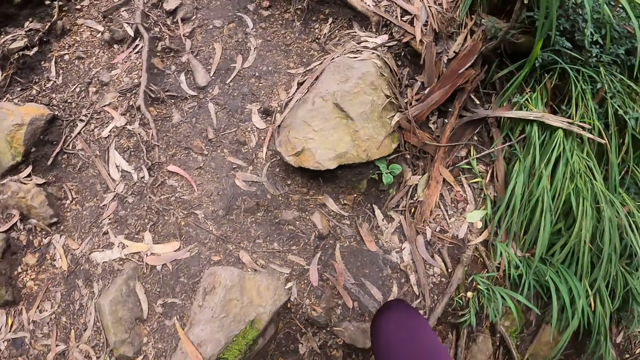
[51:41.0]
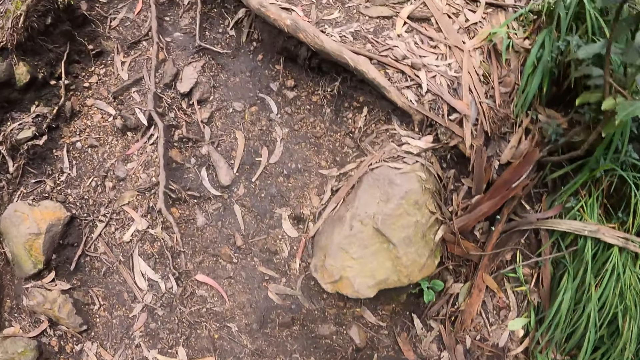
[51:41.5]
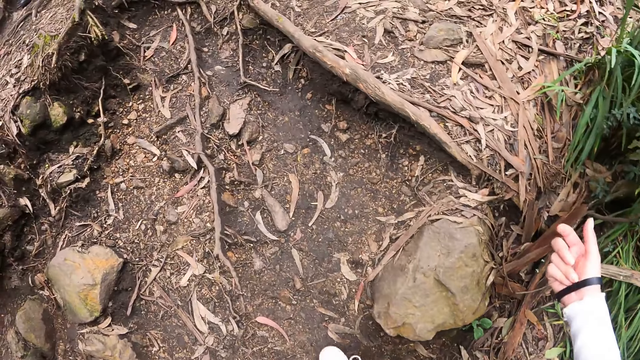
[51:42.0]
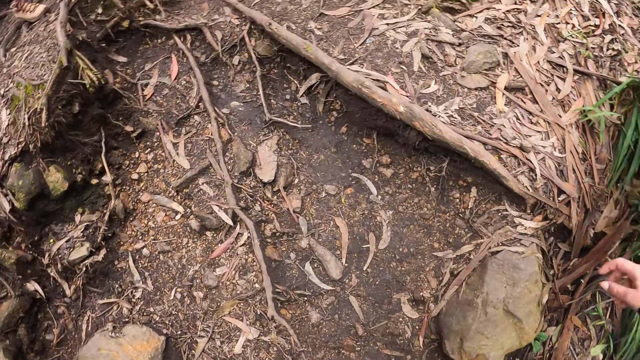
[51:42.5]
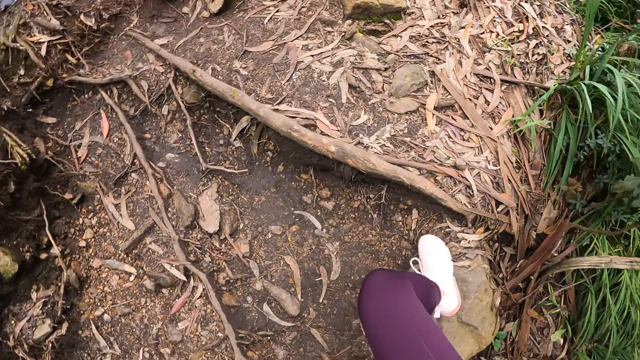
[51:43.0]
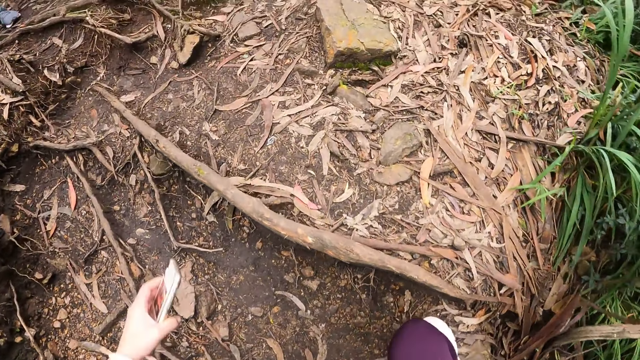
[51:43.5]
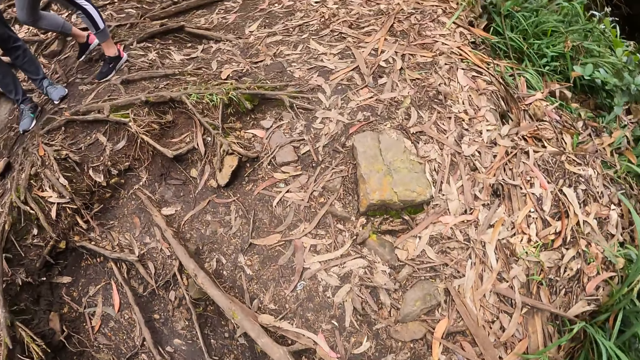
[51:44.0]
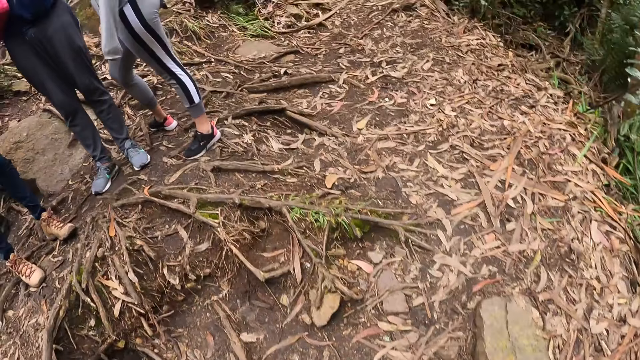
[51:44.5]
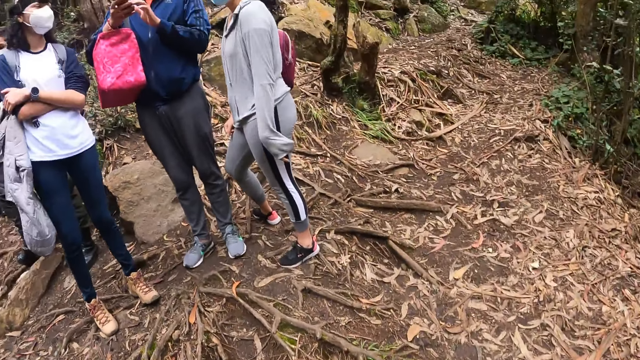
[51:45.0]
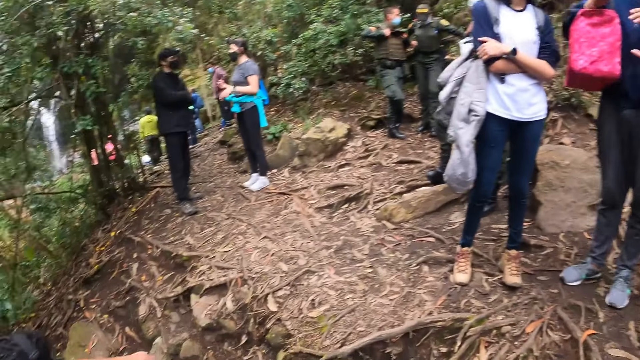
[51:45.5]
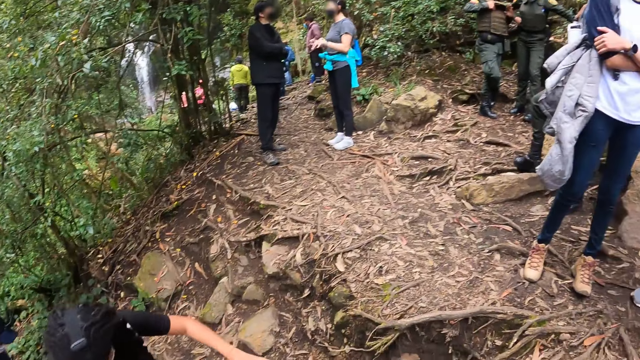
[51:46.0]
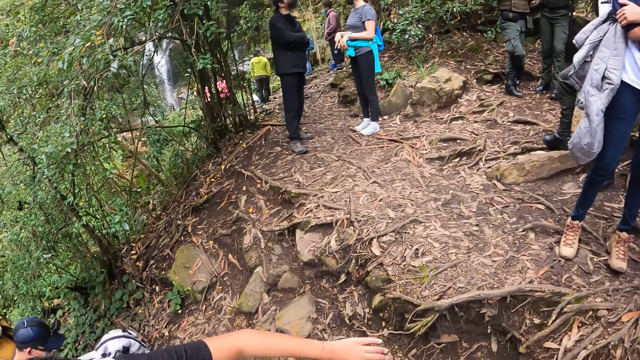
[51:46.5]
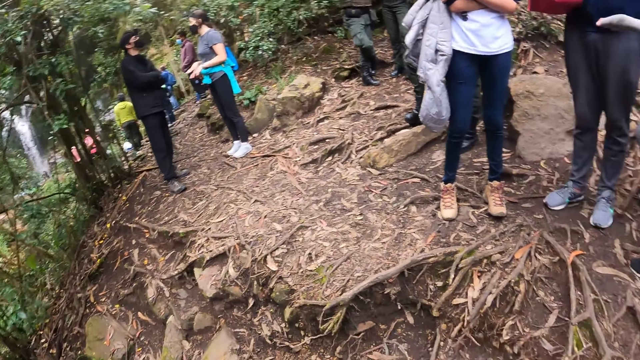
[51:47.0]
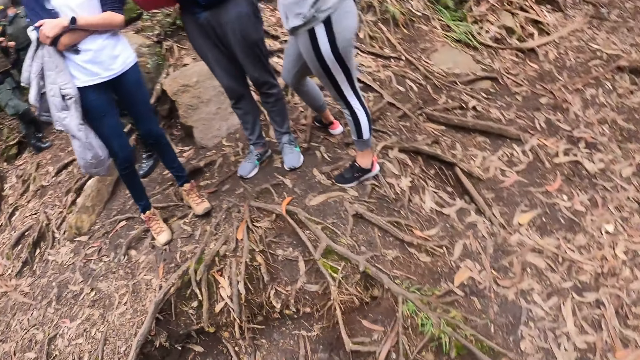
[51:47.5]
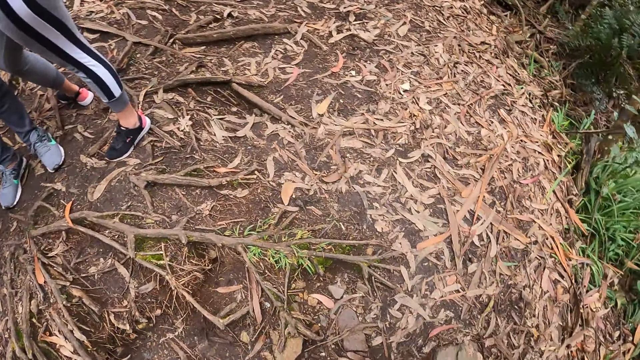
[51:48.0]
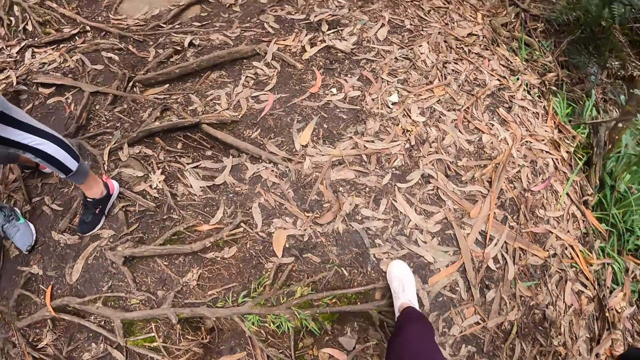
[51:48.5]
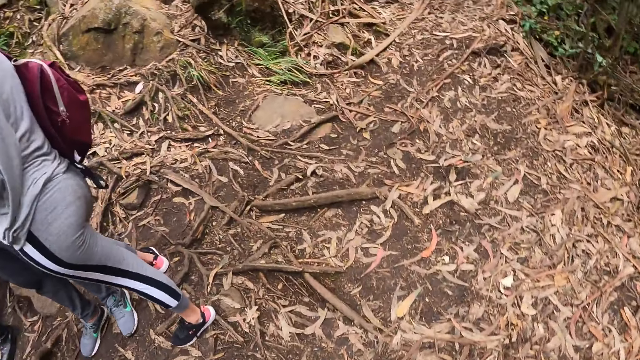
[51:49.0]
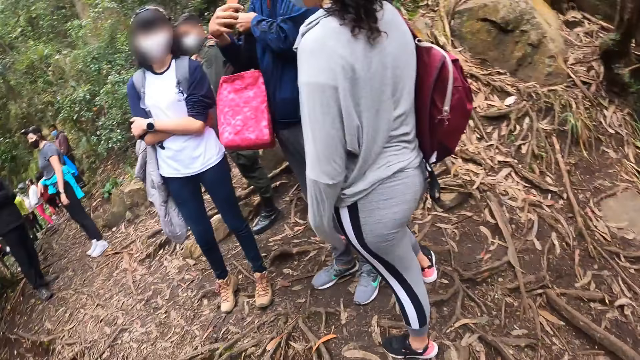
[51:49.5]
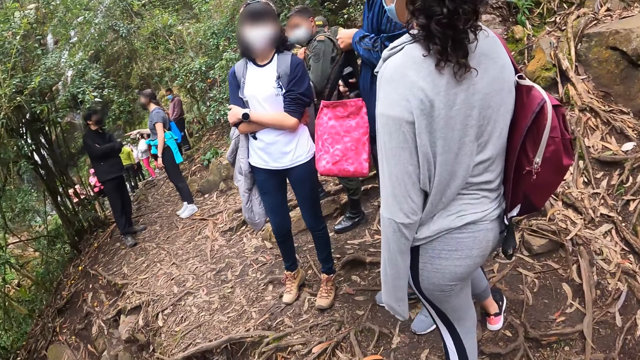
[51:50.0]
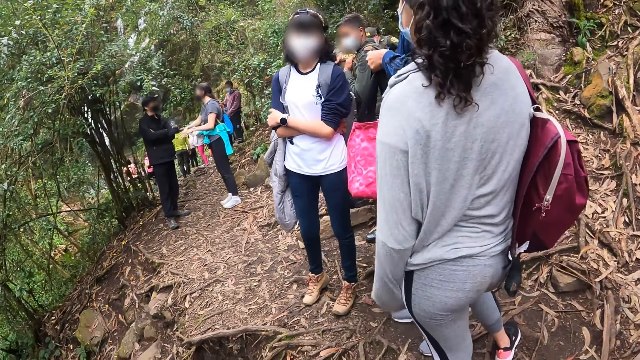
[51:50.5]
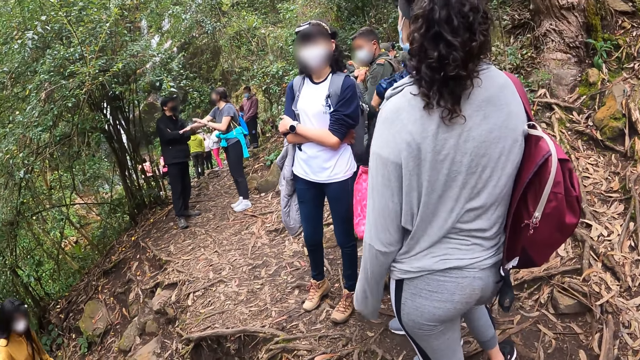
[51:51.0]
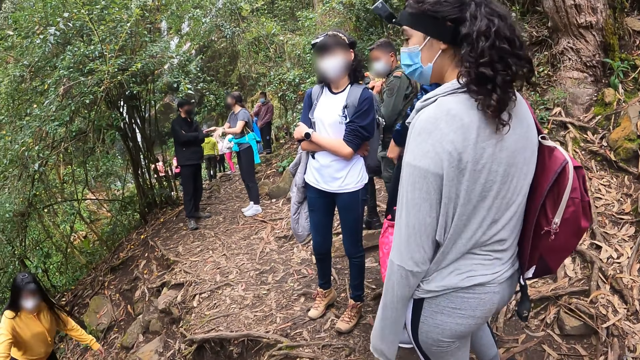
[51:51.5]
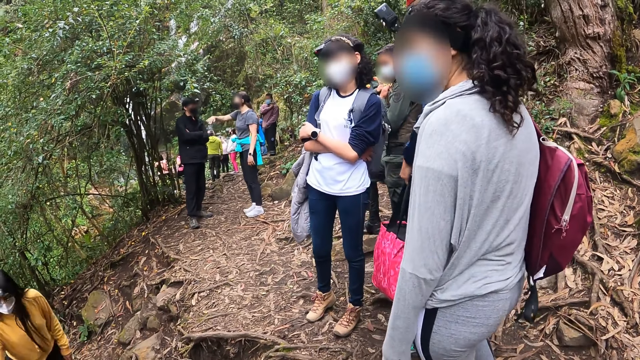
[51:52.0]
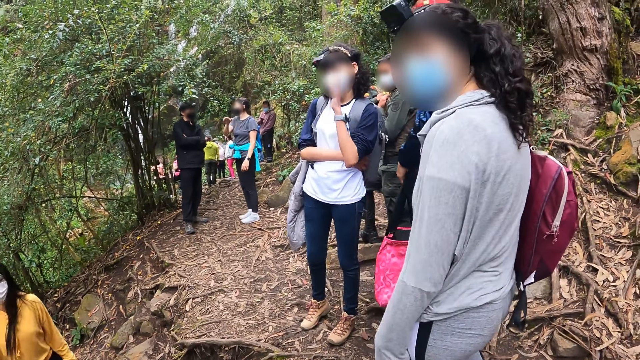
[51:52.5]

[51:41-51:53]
The camera wearer looks around. A man scrolls her phone. The camera wearer walks around. A woman interacts with another woman.

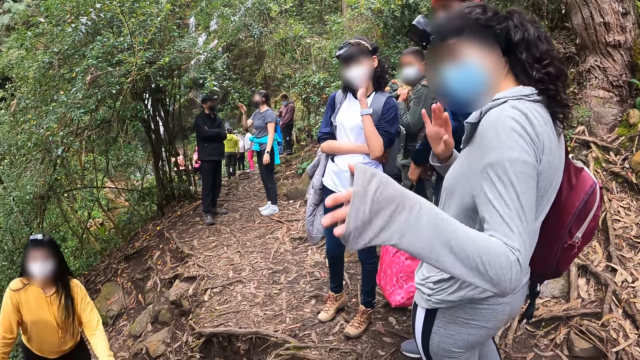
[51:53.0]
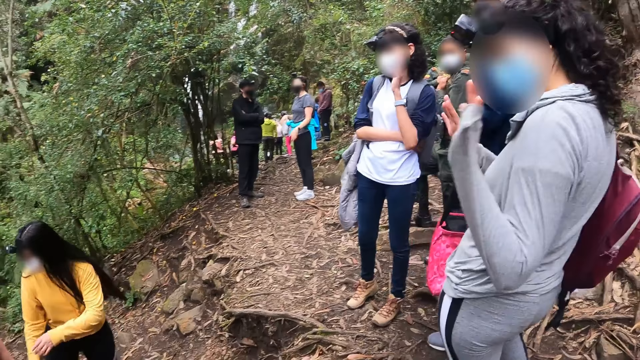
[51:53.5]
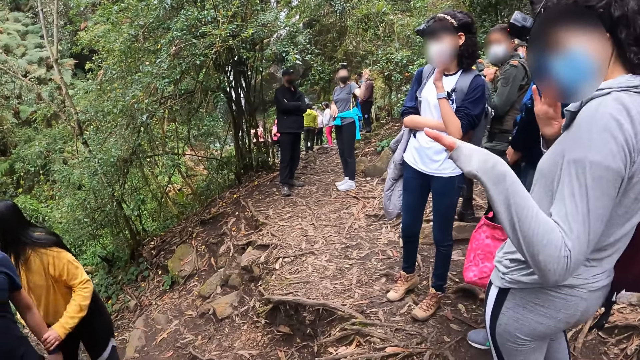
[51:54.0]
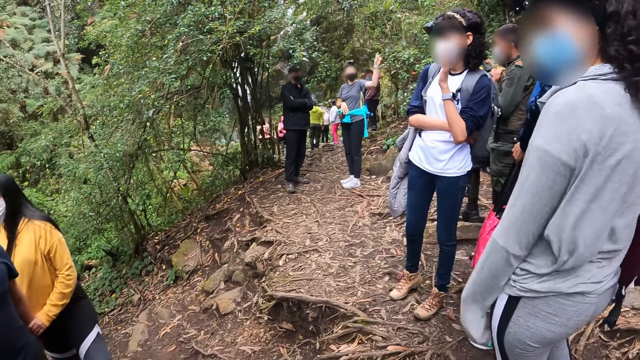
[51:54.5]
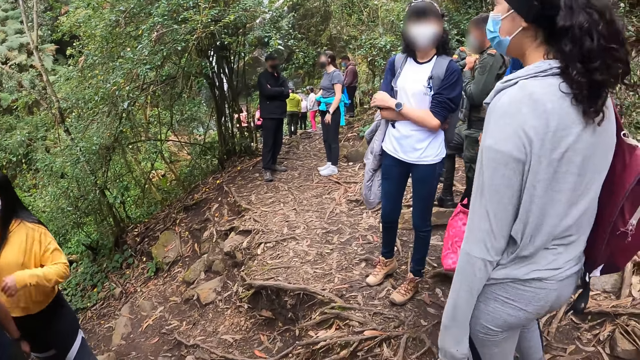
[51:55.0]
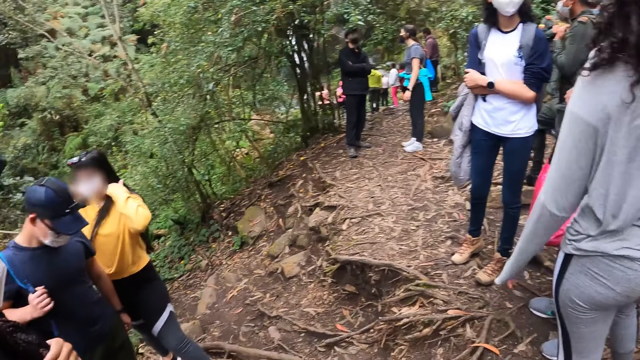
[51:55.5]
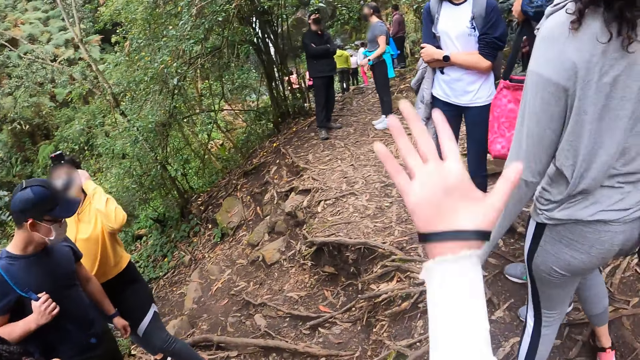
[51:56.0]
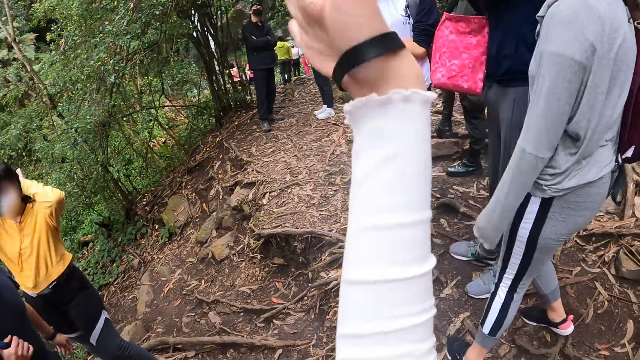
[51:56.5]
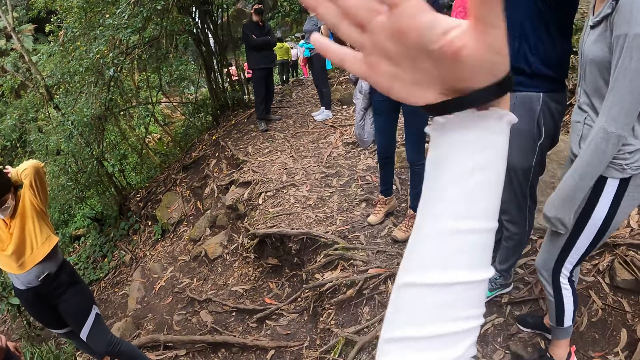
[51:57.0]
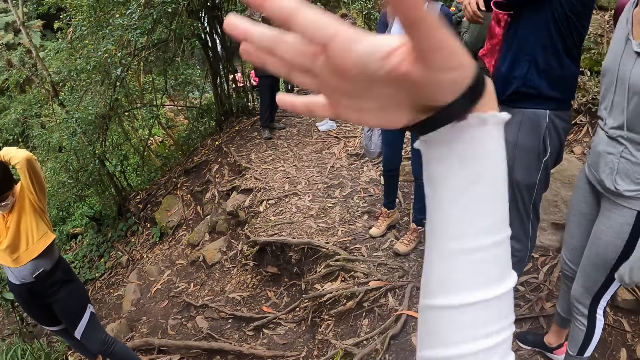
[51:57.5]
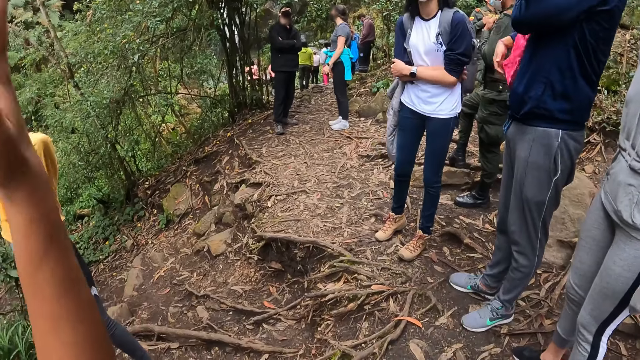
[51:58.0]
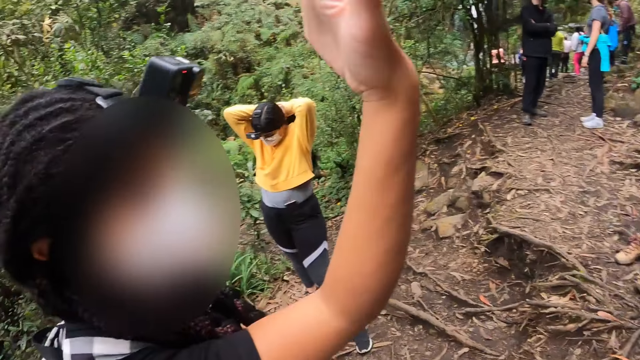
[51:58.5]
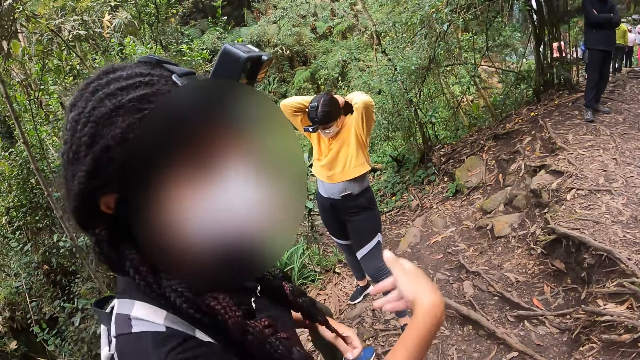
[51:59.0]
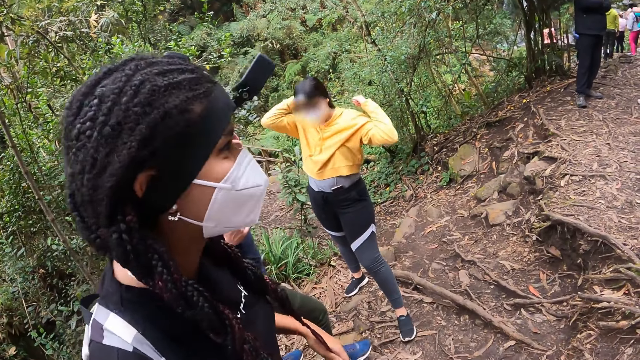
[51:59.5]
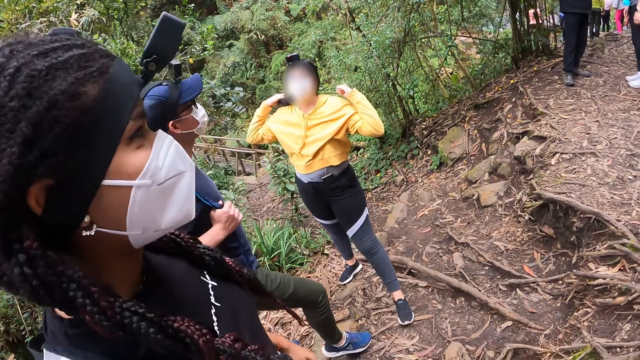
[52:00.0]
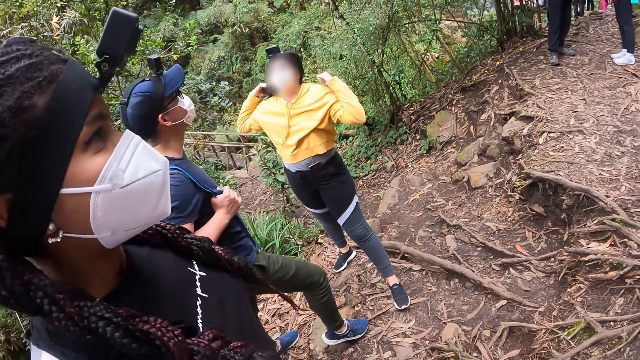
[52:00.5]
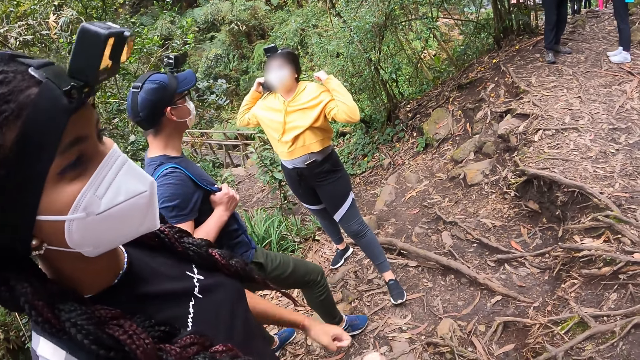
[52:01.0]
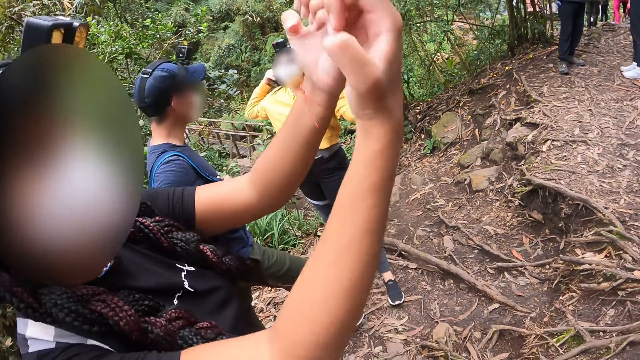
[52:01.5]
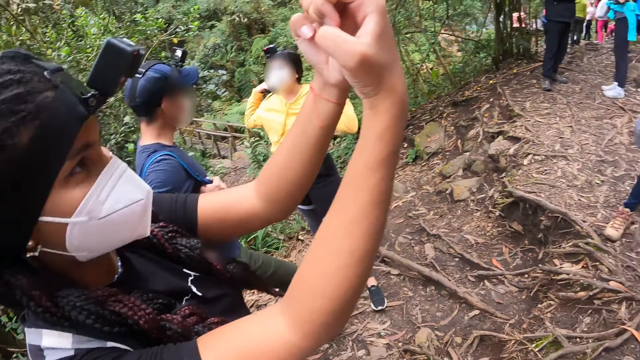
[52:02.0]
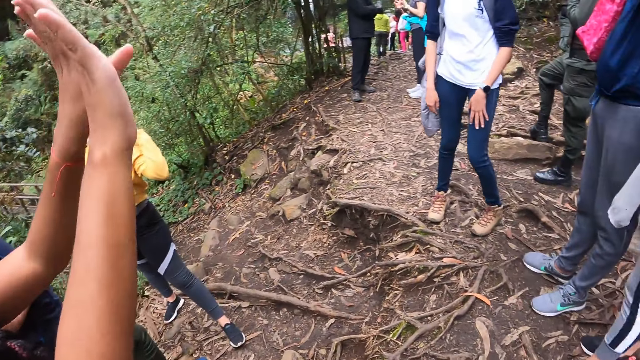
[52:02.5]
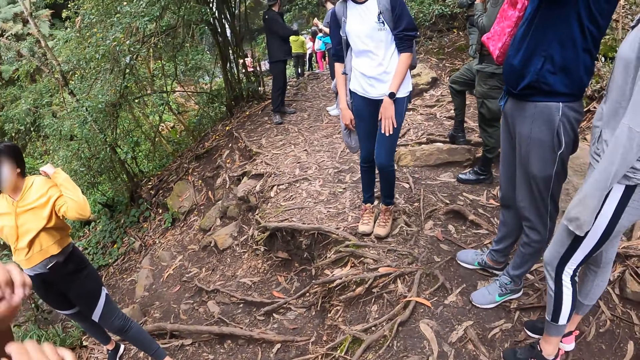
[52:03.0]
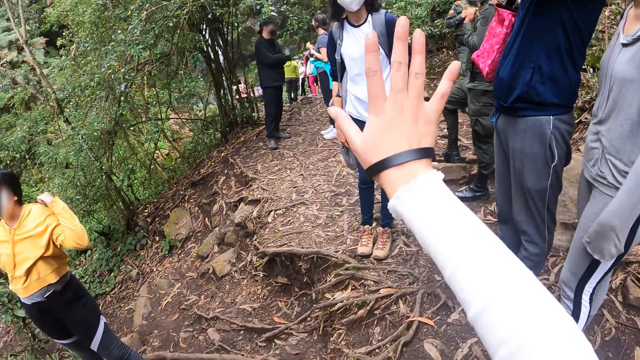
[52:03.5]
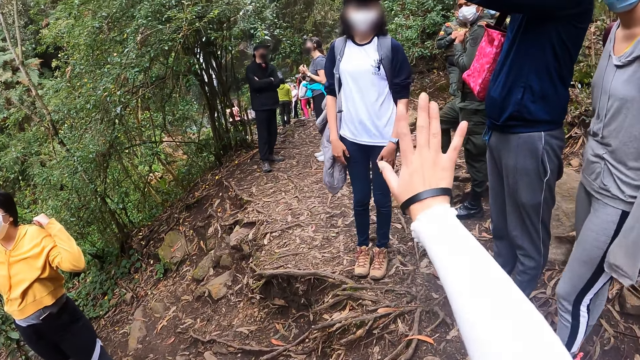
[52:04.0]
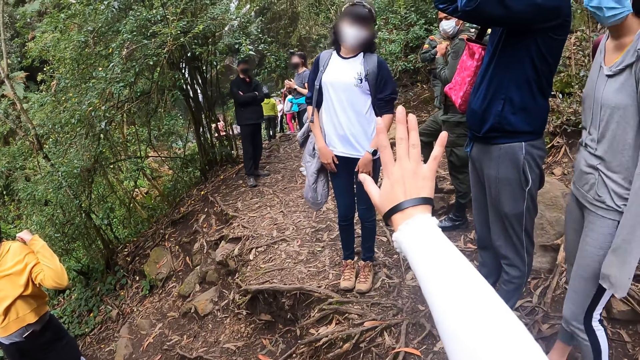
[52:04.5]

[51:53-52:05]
A woman waves with her hands. The camera wearer waves her hand. Another woman waves her hand. A third woman ties her hair. The second woman looks at her hands. The camera wearer stares at her hand.
